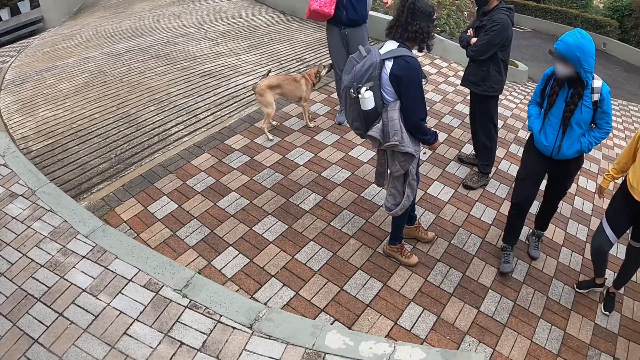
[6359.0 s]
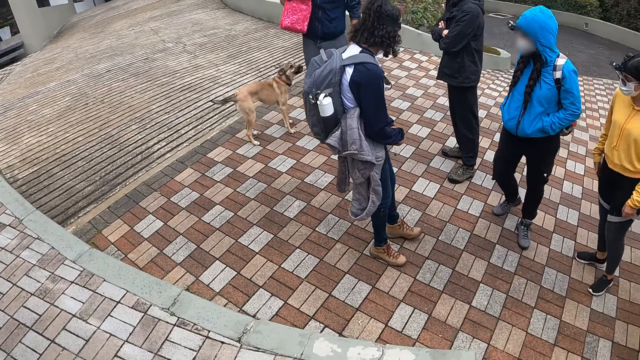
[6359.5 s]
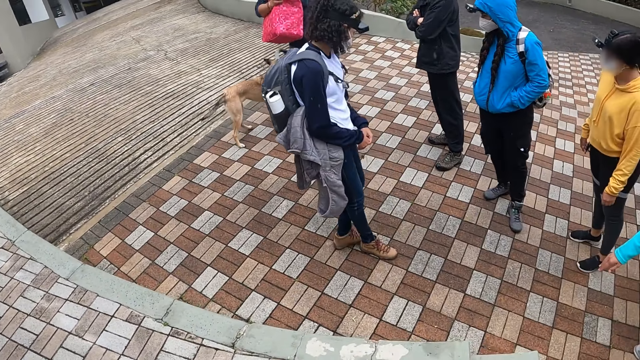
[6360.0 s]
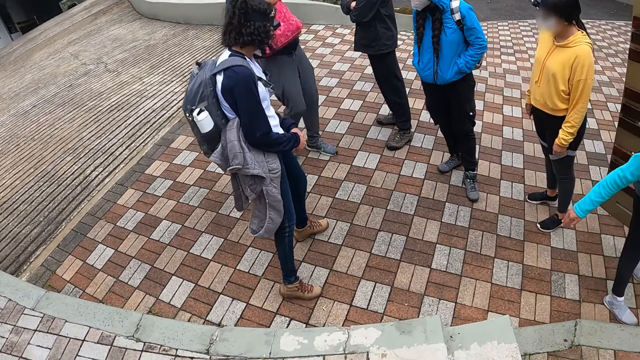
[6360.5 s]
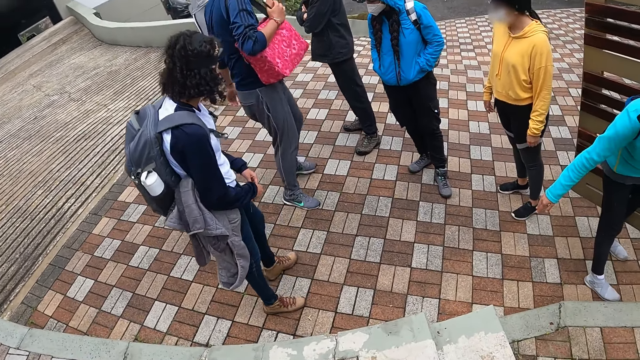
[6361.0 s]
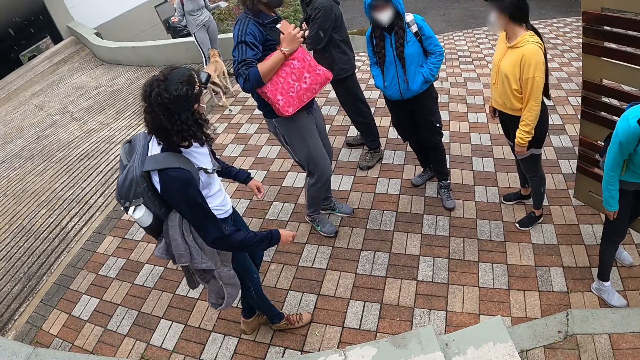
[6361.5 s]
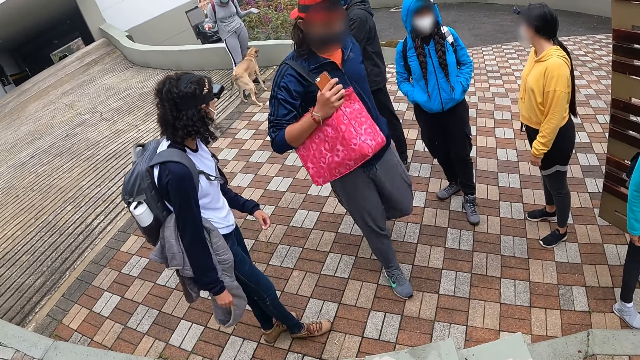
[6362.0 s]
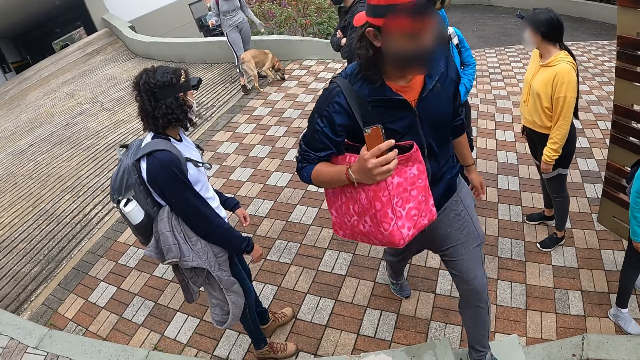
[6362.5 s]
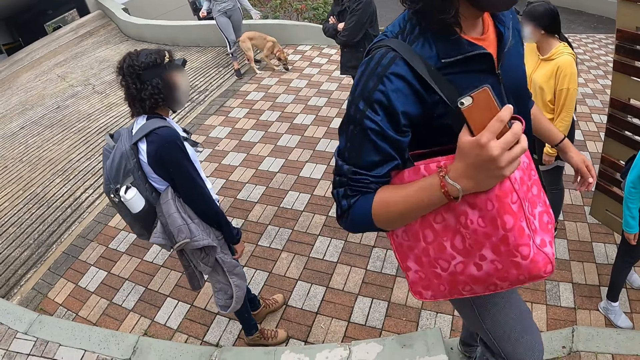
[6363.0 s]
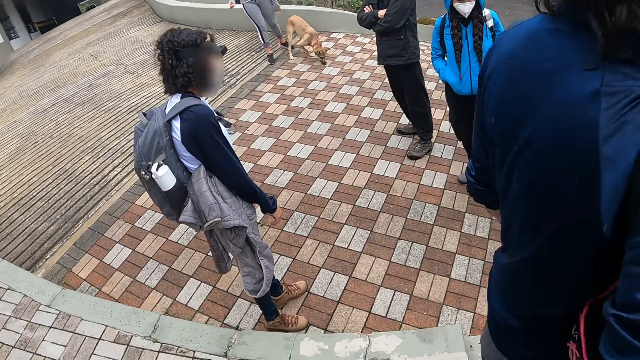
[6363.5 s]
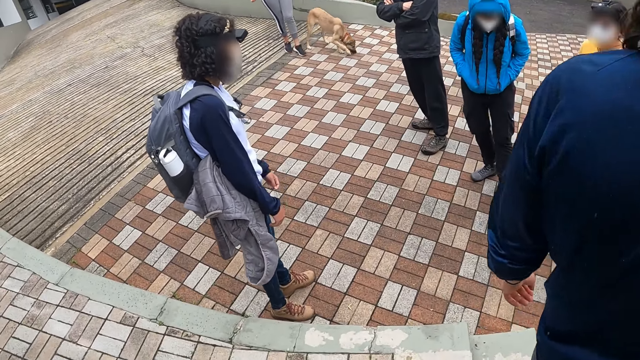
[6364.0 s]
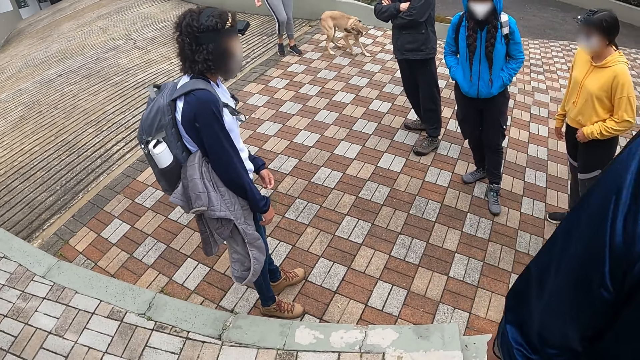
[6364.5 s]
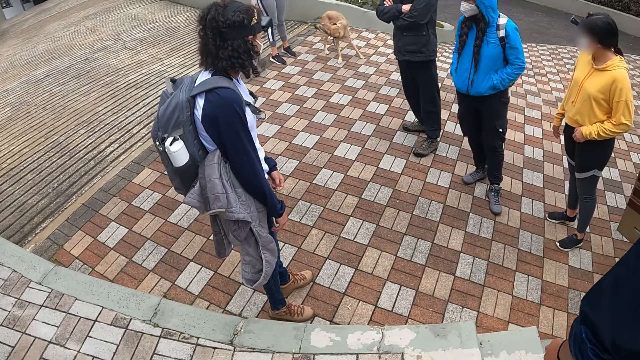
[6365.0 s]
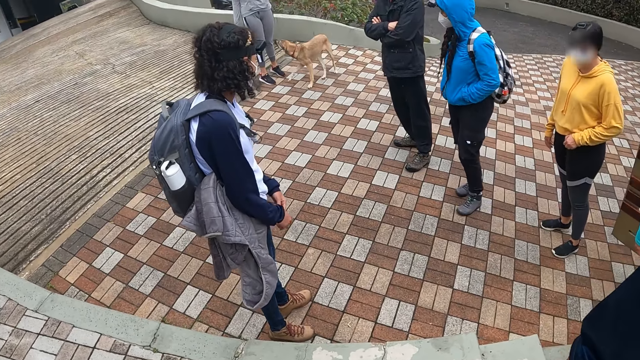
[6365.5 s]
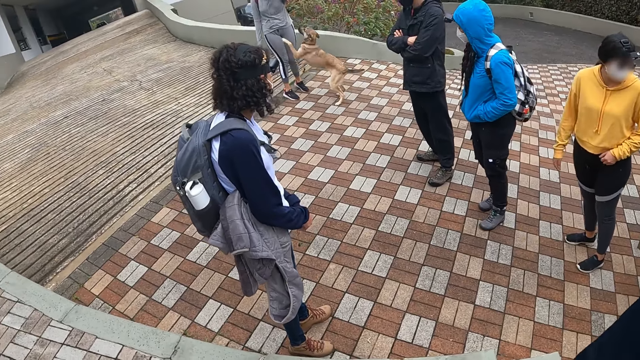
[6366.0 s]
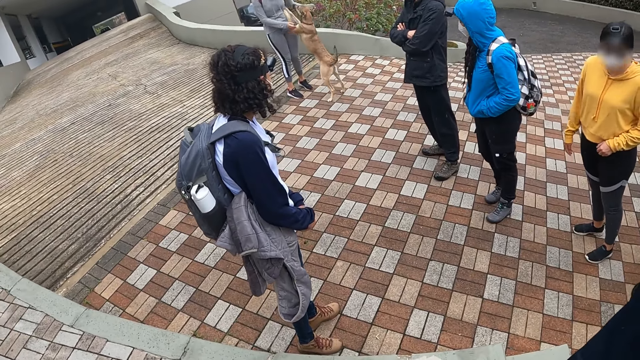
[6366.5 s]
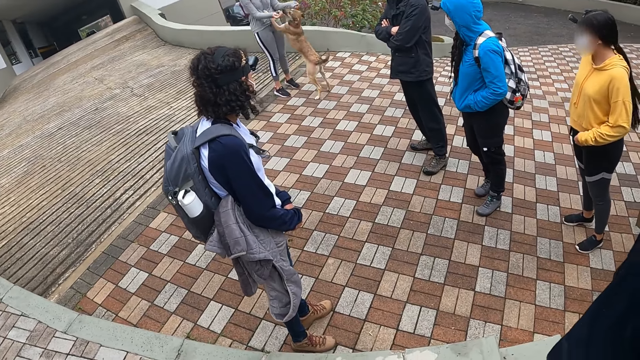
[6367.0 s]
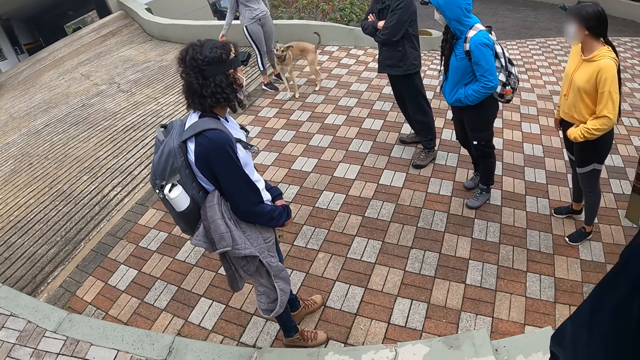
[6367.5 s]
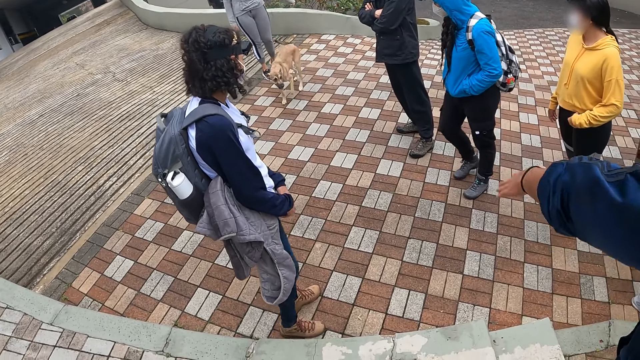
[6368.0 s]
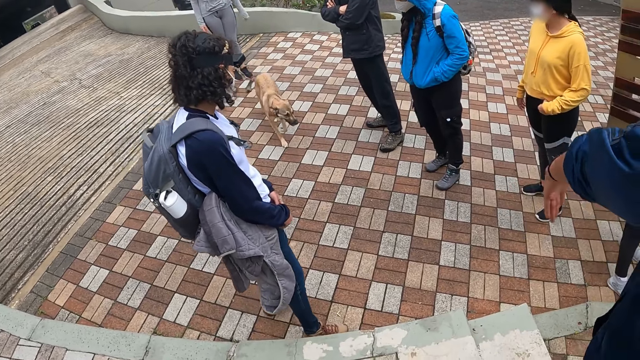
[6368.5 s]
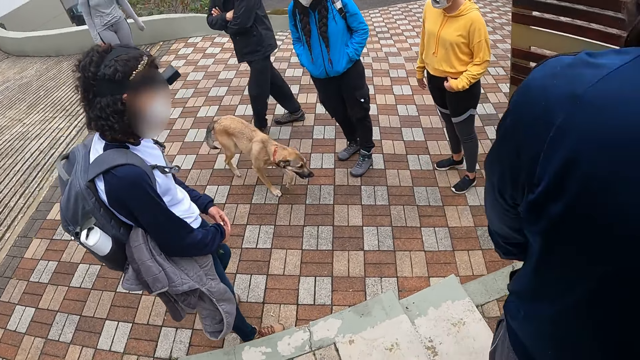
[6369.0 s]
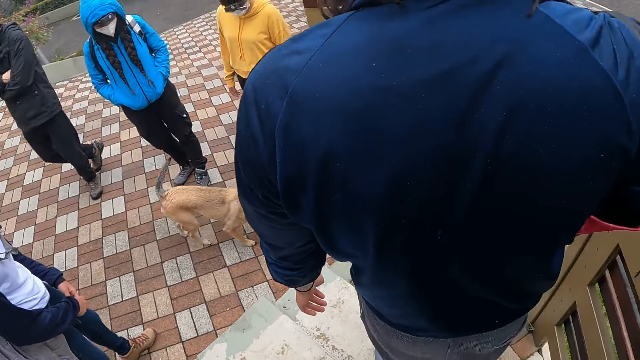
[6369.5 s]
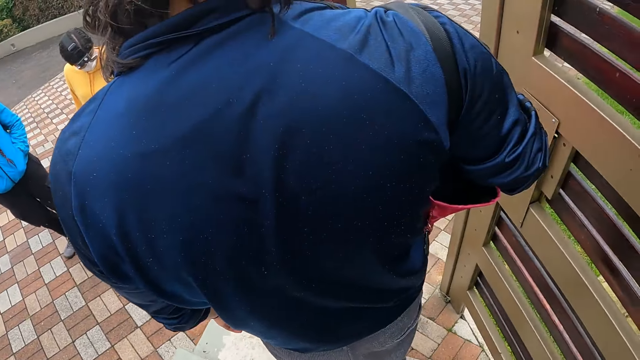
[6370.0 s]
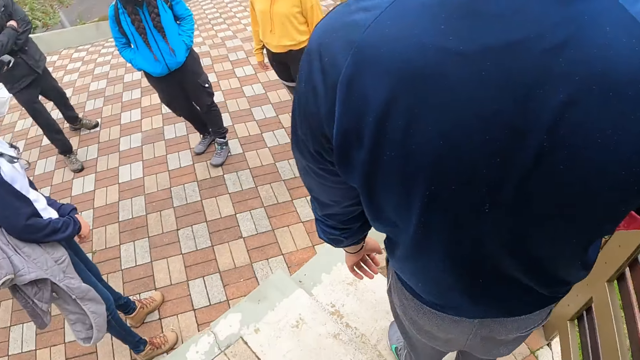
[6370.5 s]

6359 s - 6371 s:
The dog jumps on a woman. The woman pats the dog with both hands.

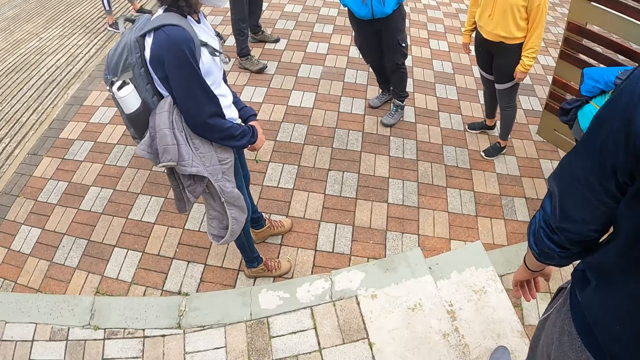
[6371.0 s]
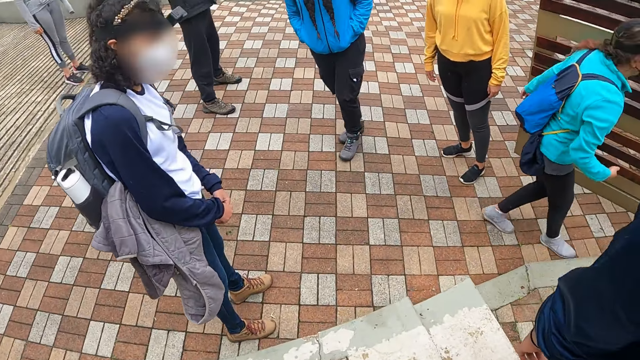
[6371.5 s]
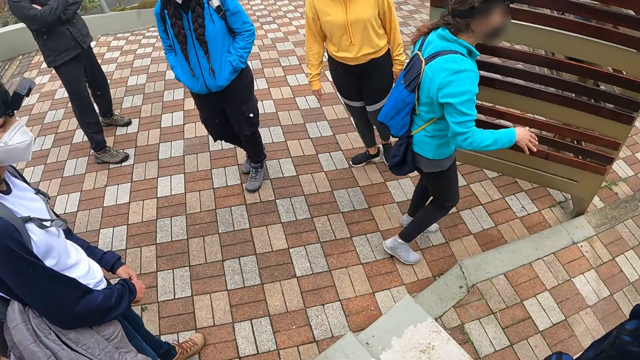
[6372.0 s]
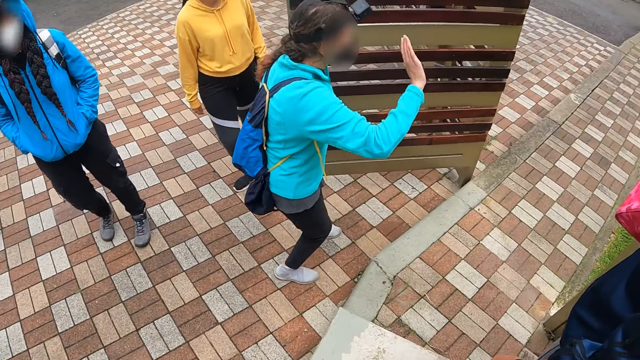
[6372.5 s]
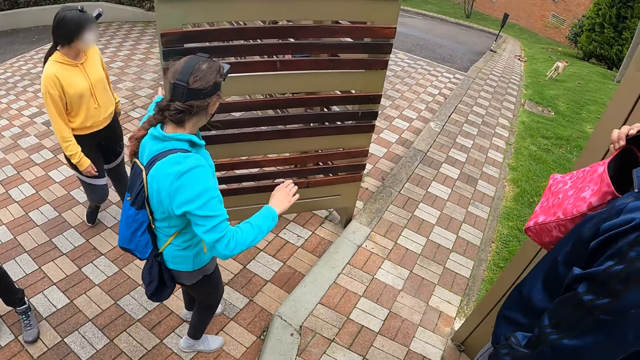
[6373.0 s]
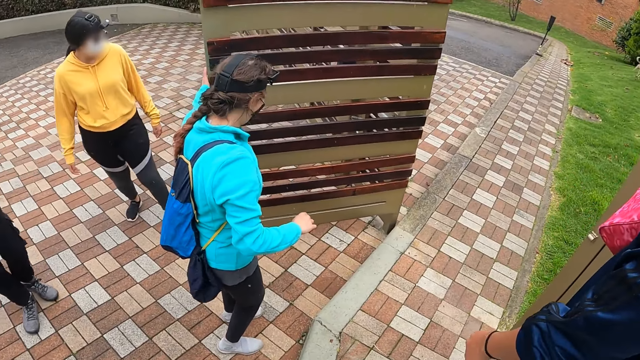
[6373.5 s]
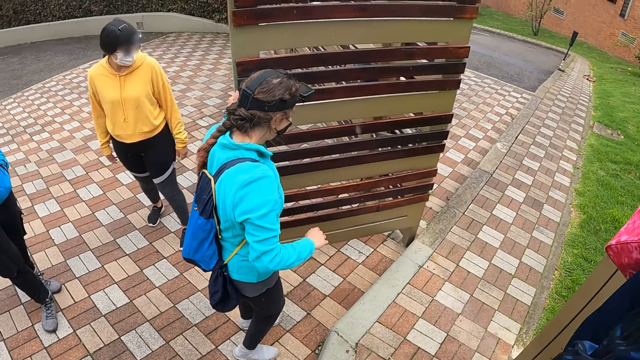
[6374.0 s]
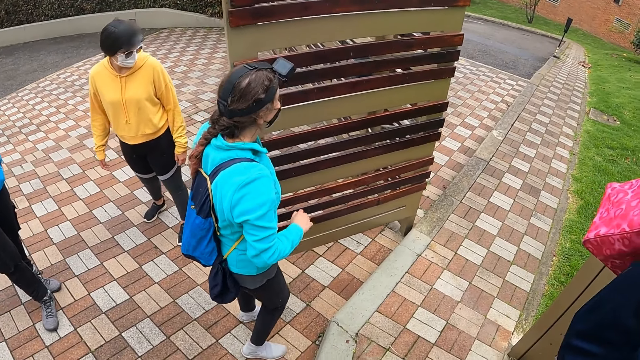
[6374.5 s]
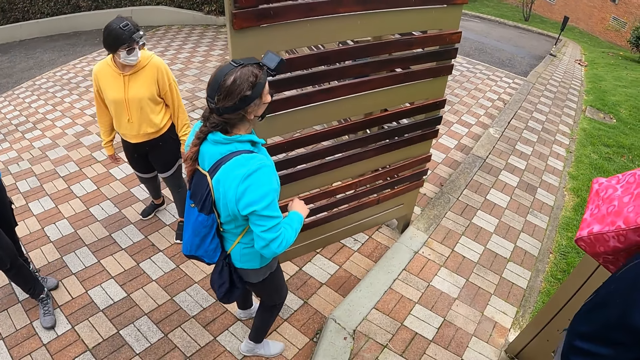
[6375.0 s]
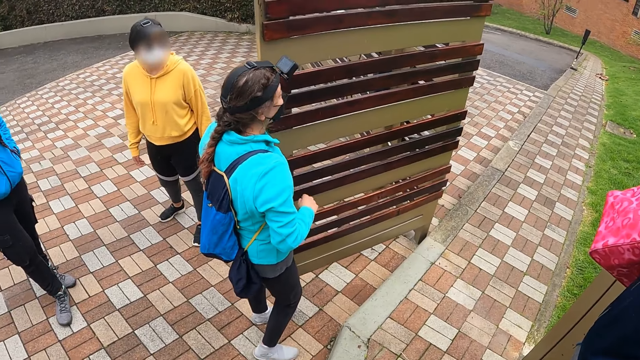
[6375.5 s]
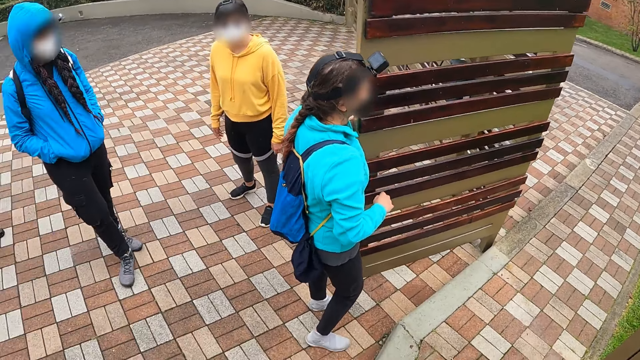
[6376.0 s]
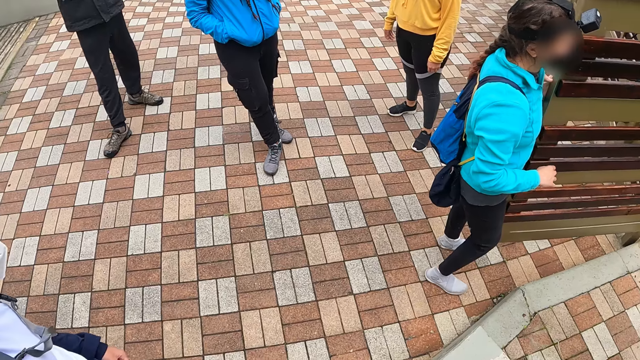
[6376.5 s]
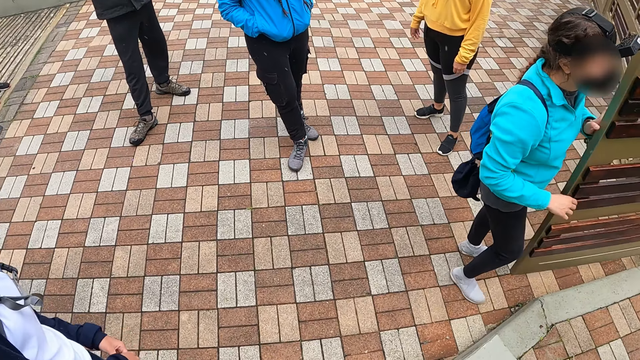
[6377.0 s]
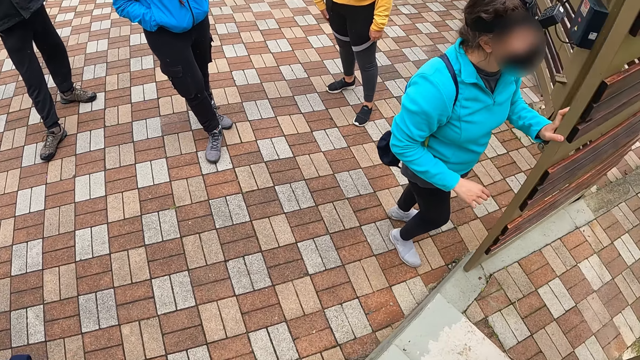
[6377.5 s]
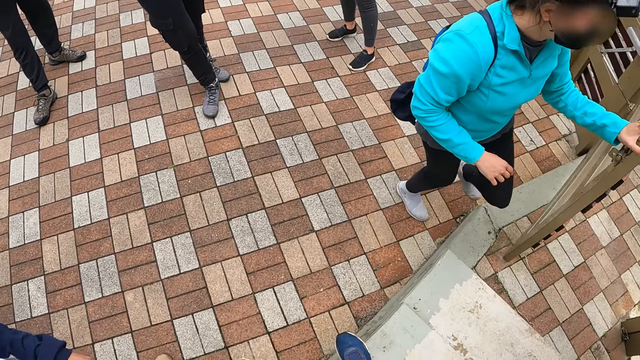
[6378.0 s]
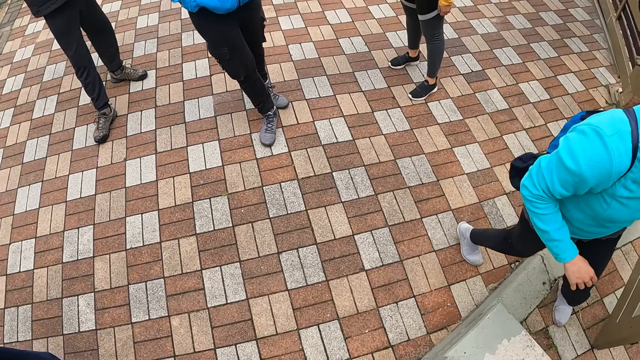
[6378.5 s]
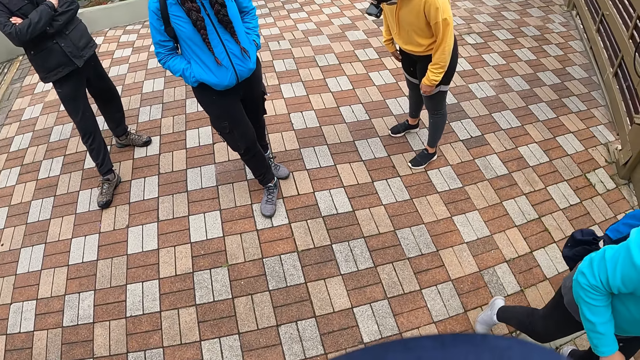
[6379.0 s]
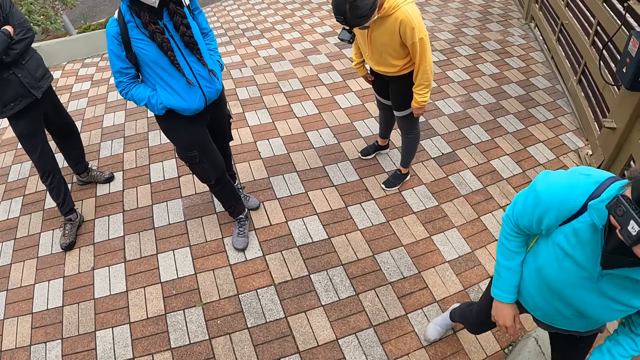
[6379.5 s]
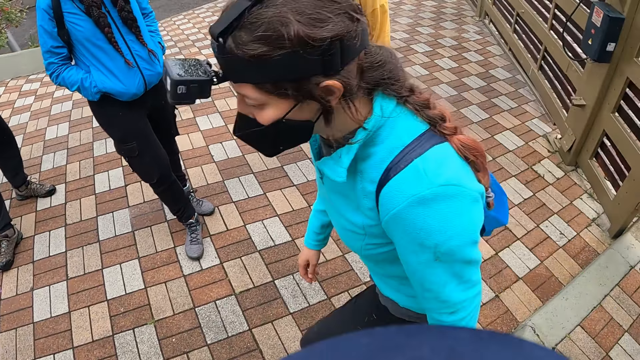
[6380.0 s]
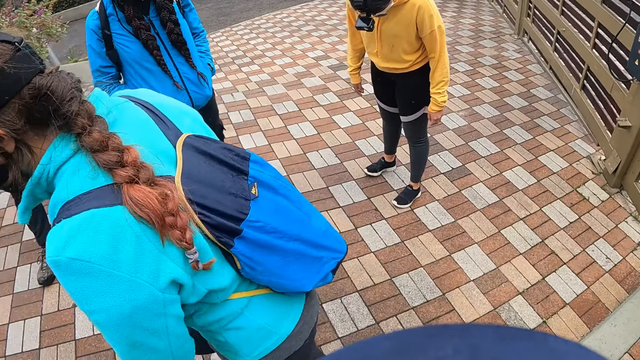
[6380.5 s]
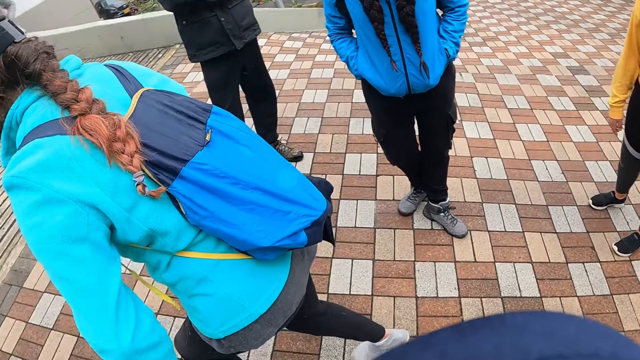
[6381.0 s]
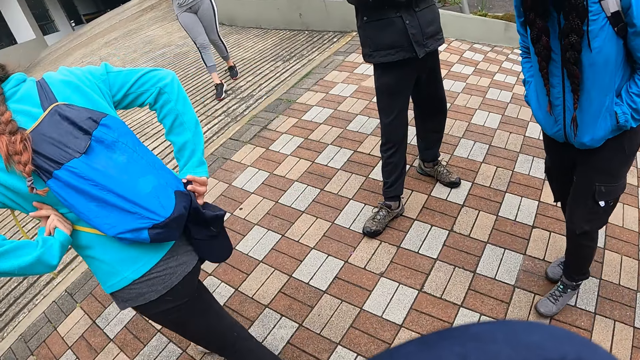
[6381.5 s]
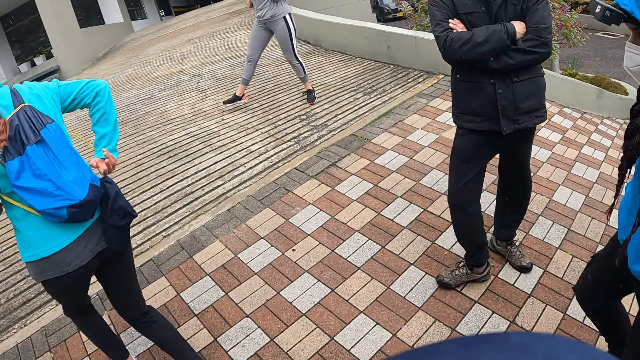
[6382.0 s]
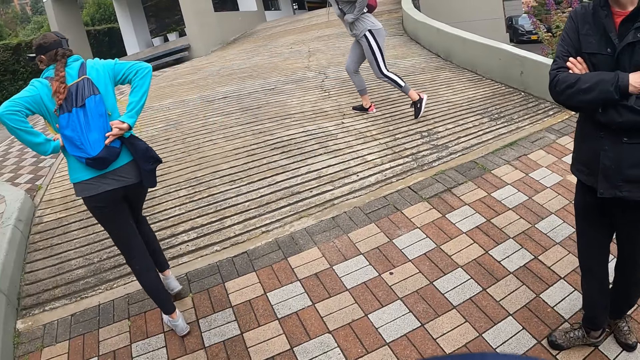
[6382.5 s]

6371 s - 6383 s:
The woman shuts a door with her left hand.
